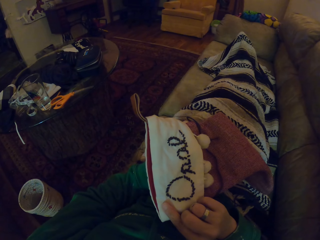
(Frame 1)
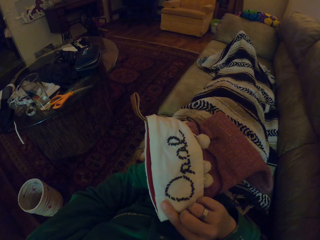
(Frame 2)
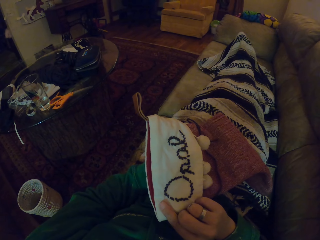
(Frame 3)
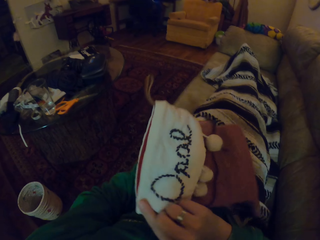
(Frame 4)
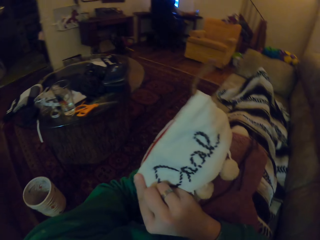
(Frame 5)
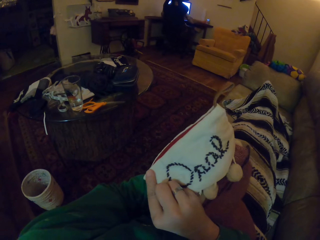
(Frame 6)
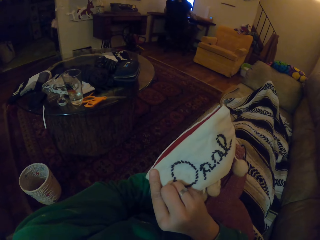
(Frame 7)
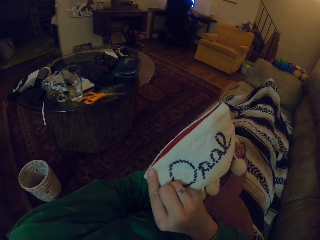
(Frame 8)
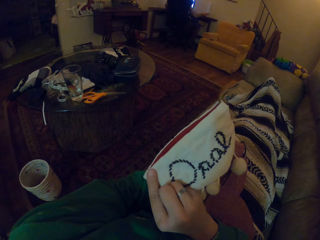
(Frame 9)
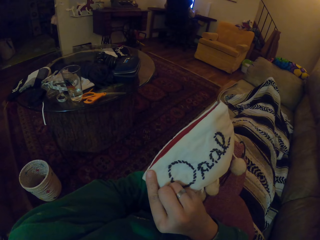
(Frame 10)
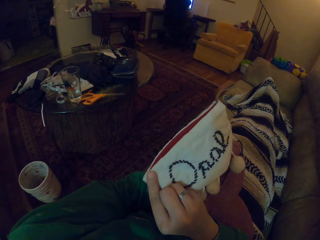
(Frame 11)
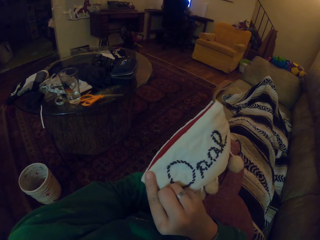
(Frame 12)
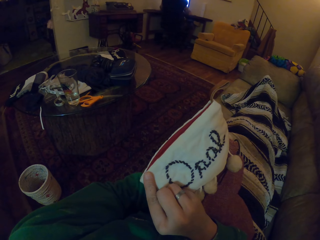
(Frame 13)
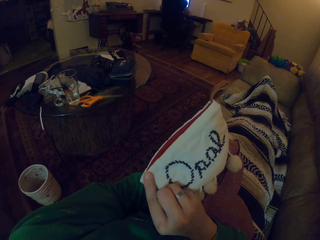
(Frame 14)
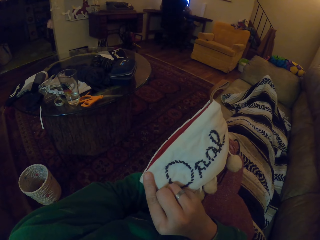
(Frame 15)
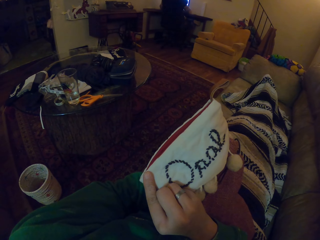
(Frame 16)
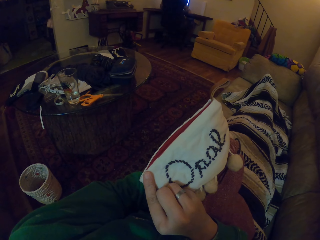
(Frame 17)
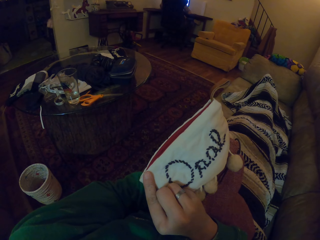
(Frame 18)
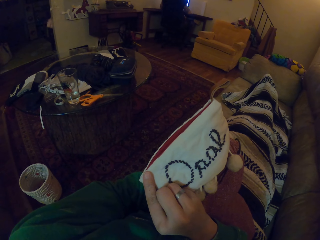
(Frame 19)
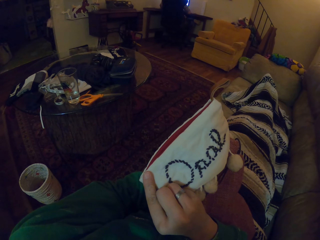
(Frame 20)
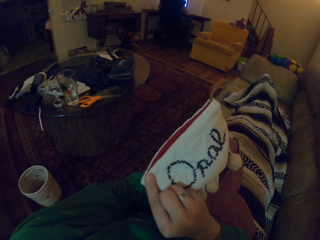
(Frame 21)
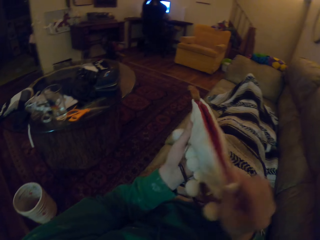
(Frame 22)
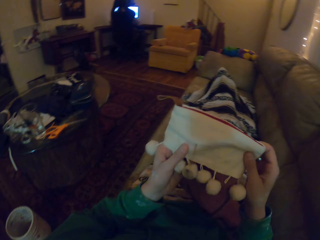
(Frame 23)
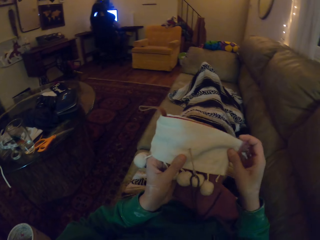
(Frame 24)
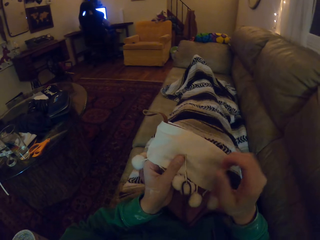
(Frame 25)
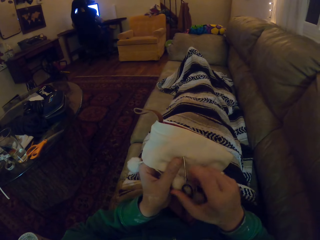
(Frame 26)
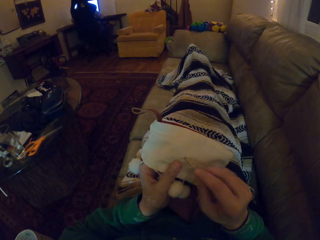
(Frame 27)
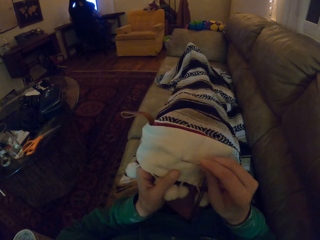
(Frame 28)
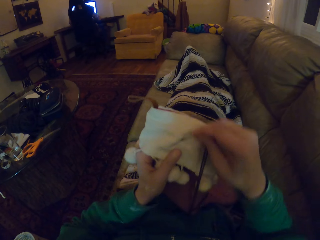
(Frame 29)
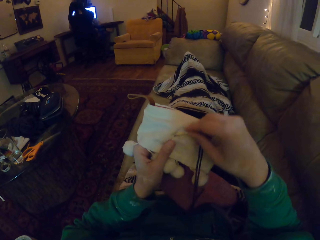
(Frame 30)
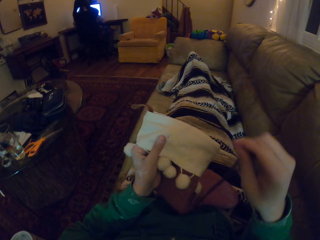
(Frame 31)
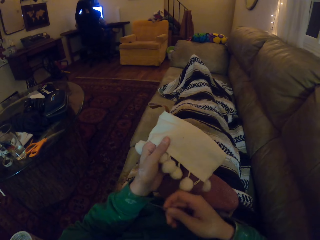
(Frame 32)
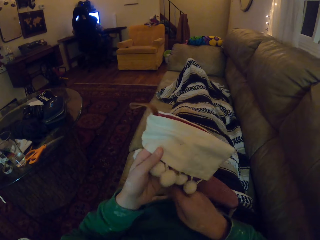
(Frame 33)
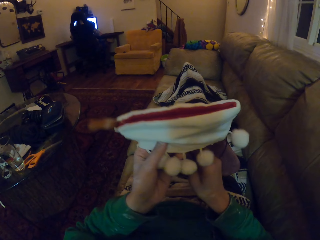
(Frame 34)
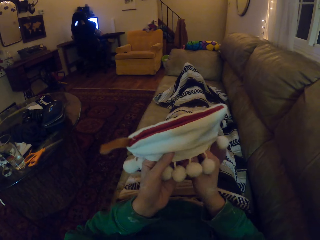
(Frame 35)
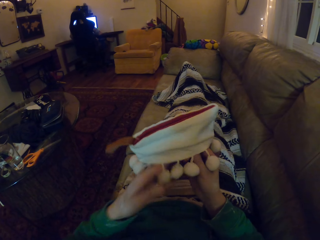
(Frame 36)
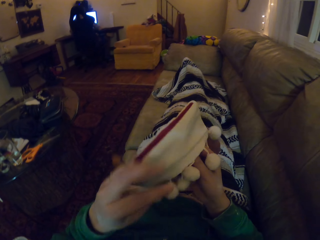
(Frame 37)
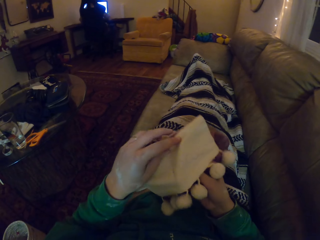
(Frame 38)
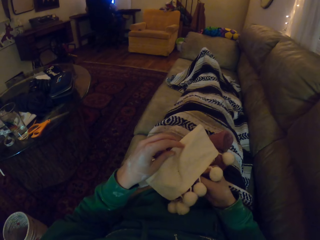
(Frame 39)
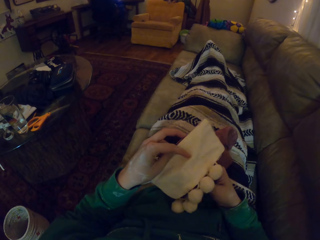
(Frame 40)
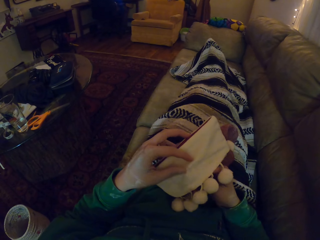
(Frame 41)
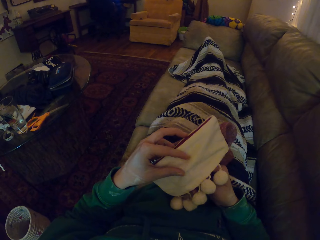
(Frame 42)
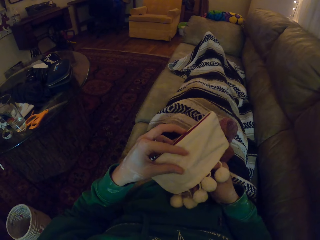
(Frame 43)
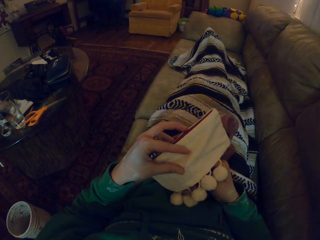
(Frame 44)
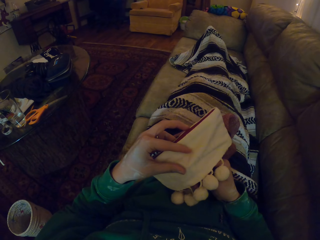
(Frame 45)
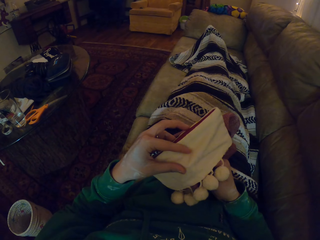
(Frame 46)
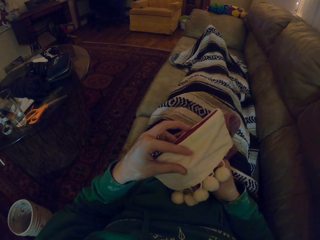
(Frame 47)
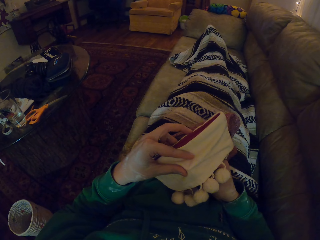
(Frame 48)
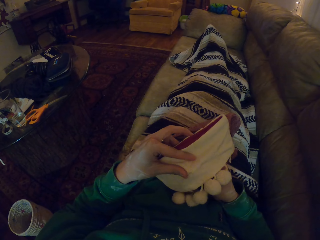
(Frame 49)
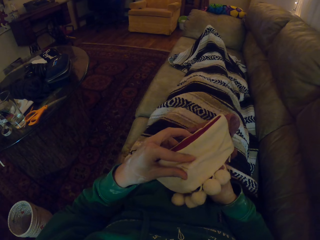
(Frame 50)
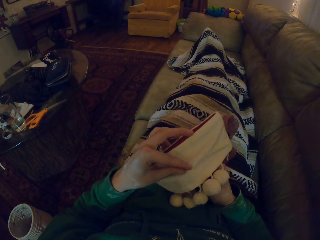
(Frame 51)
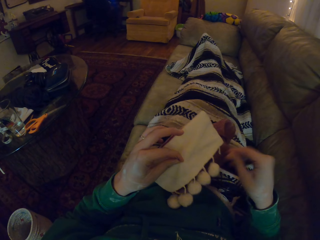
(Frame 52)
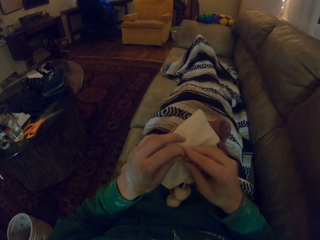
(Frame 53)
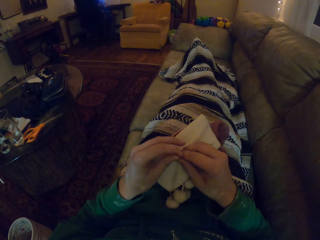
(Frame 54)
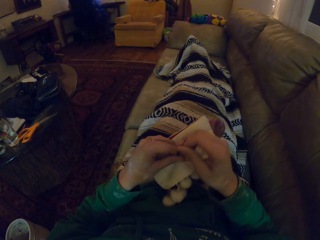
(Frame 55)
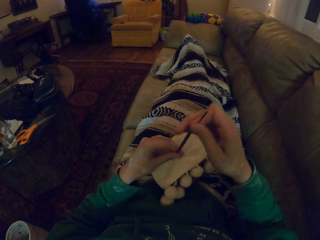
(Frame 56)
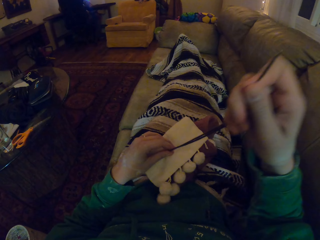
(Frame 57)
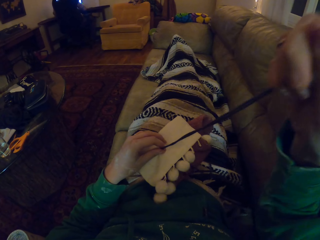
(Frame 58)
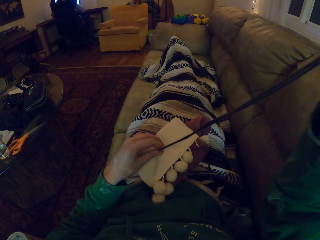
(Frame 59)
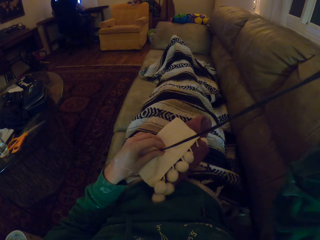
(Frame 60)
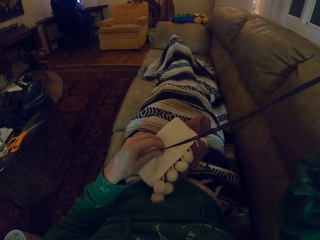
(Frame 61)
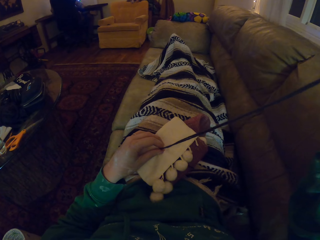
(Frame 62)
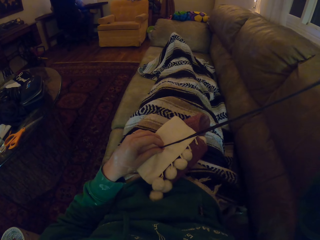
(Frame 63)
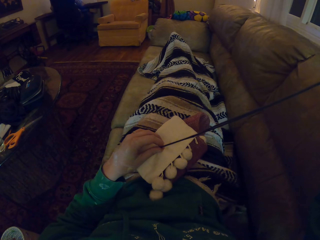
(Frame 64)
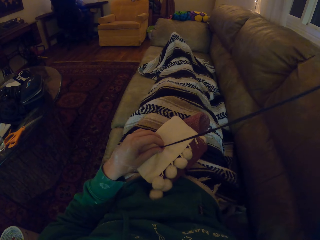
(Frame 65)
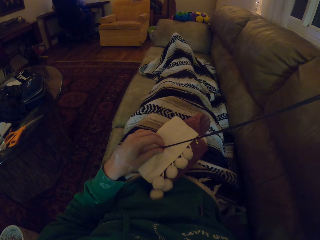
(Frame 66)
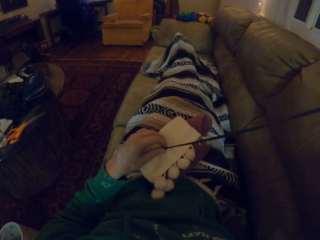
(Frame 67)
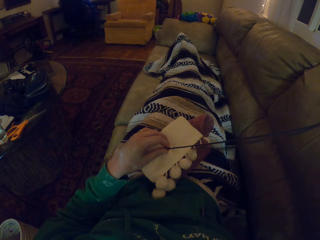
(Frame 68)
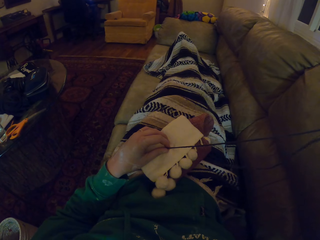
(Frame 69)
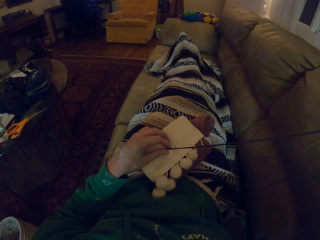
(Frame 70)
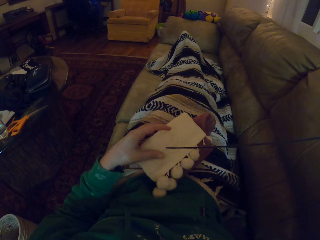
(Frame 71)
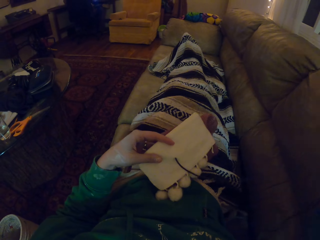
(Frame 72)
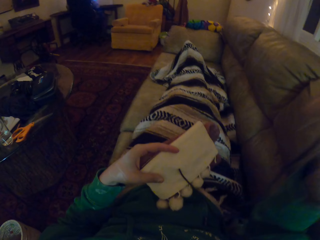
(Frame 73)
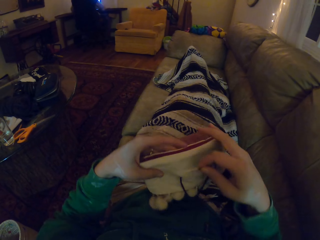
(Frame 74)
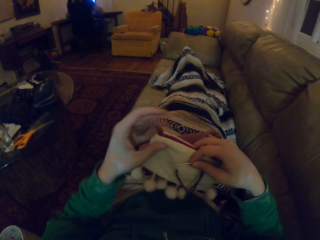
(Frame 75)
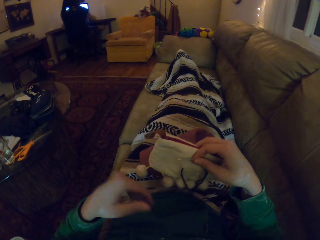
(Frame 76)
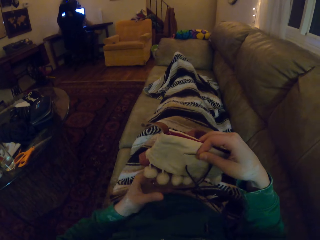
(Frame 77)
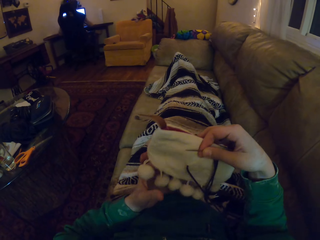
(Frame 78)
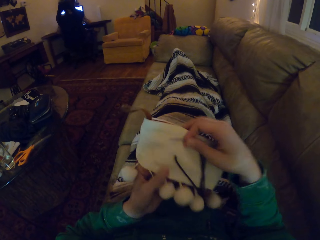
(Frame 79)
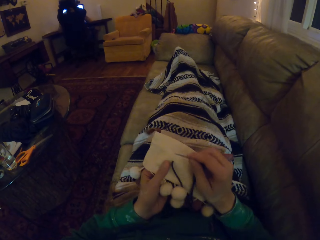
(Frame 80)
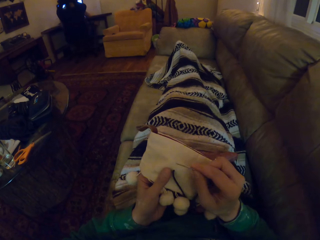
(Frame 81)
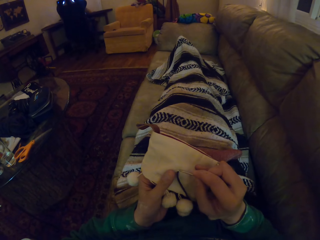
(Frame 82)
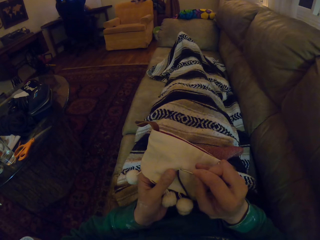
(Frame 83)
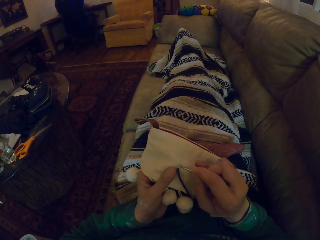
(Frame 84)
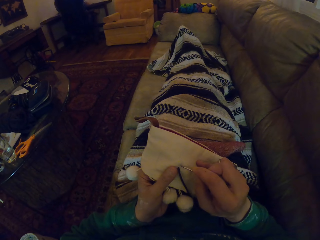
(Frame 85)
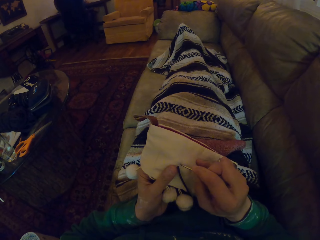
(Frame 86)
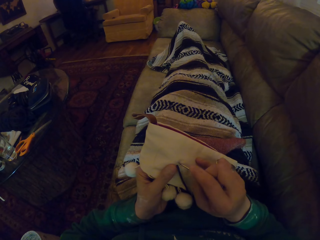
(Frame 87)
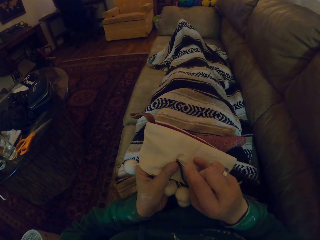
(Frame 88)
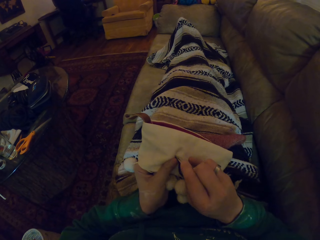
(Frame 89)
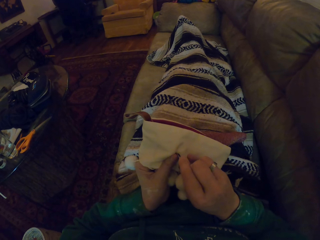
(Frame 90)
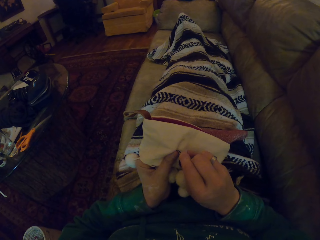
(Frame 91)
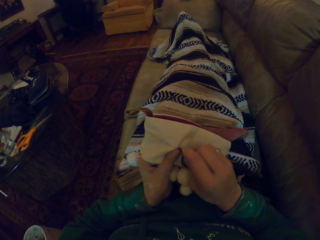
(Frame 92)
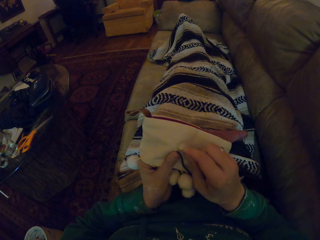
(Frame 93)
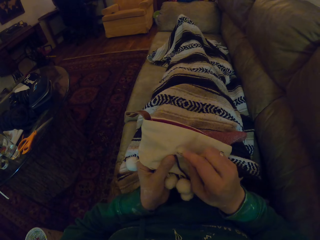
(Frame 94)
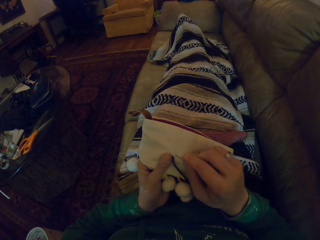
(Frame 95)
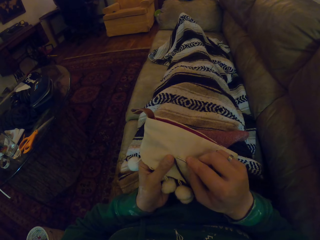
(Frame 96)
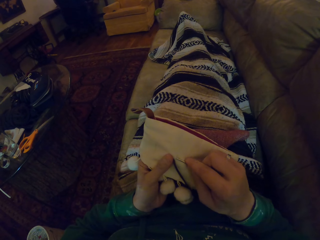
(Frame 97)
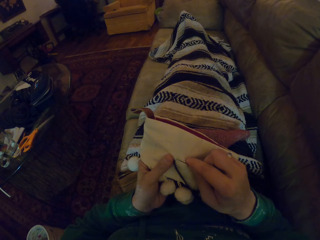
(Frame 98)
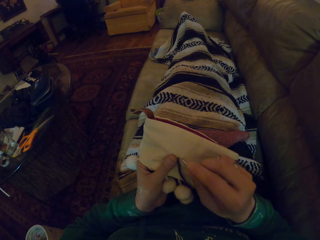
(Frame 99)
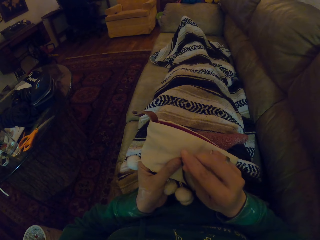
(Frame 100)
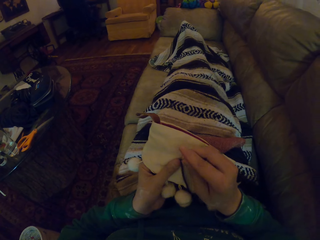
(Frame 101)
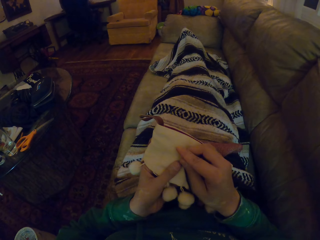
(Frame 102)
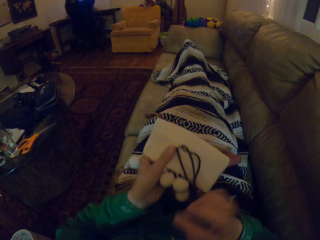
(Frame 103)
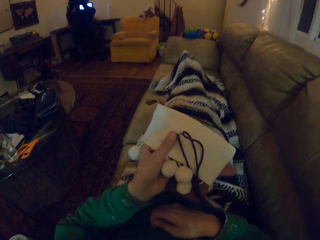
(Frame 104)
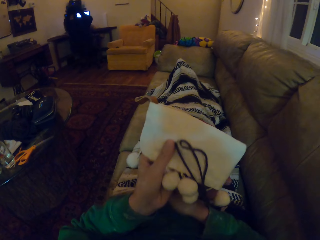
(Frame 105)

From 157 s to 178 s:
The camera wearer turns the marvin hat or socks. They look at the marvin hat. They turn the marvin hat. They take a knitting needle. They turn the marvin hat. They knit the marvin hat. They sew. They turn the marvin hat.
